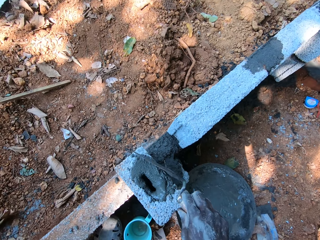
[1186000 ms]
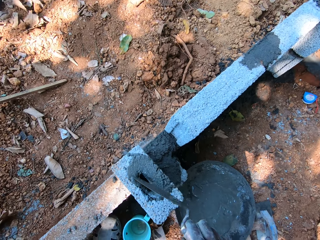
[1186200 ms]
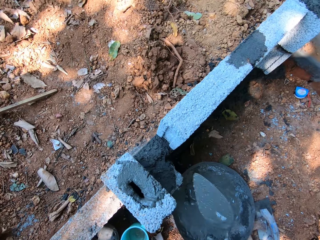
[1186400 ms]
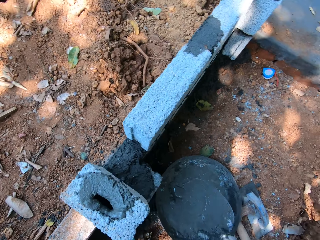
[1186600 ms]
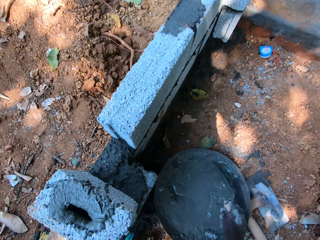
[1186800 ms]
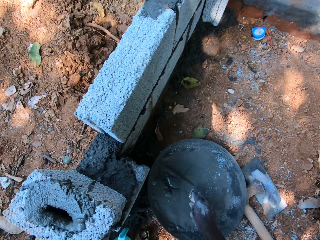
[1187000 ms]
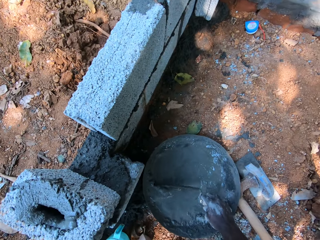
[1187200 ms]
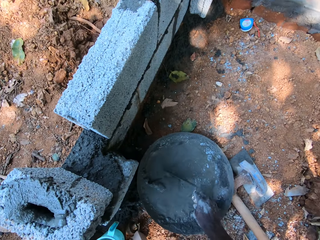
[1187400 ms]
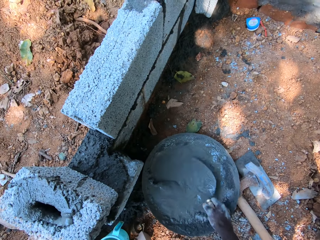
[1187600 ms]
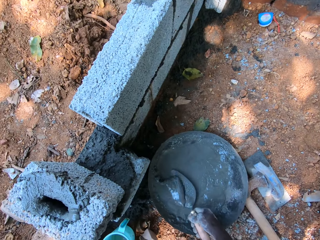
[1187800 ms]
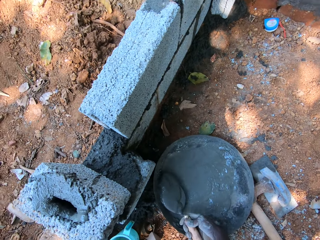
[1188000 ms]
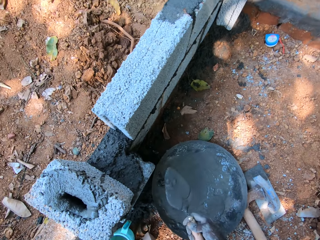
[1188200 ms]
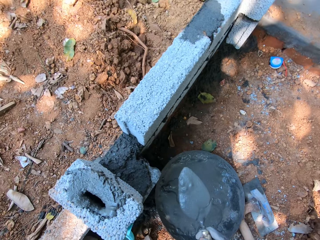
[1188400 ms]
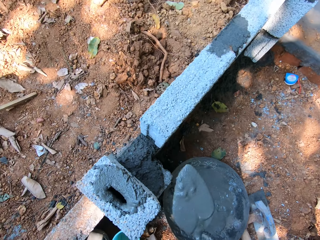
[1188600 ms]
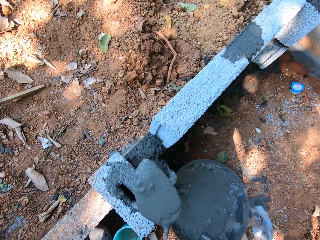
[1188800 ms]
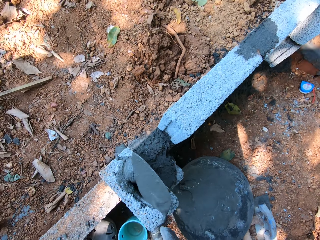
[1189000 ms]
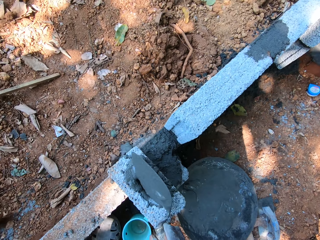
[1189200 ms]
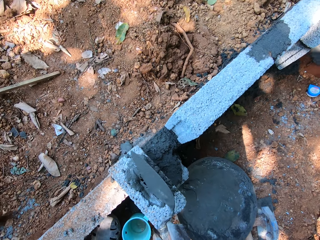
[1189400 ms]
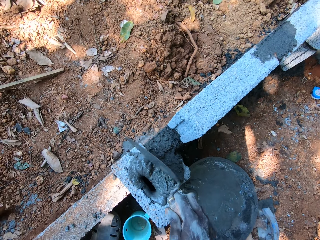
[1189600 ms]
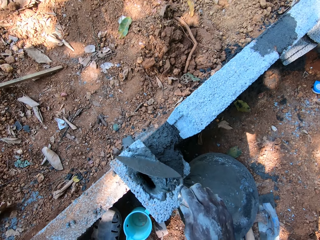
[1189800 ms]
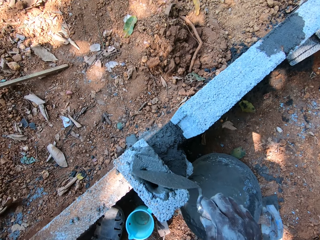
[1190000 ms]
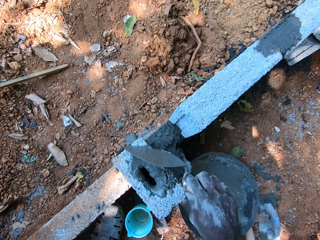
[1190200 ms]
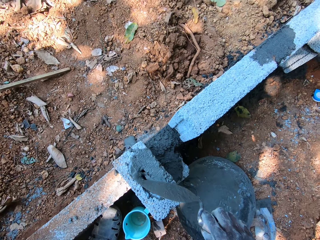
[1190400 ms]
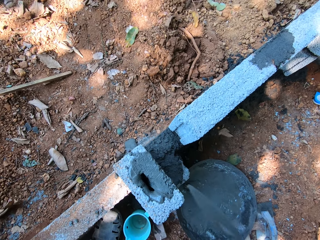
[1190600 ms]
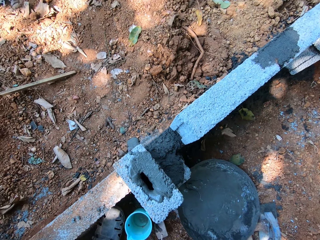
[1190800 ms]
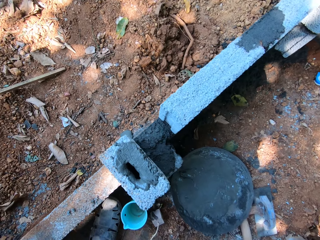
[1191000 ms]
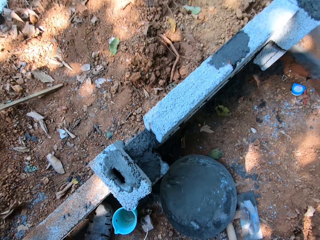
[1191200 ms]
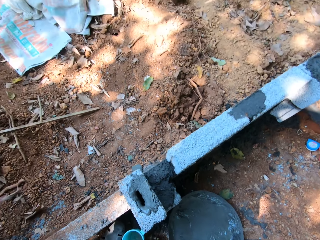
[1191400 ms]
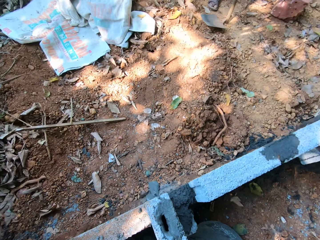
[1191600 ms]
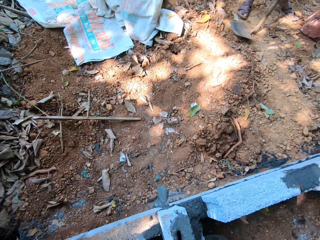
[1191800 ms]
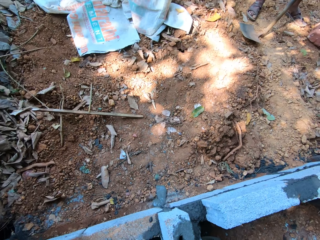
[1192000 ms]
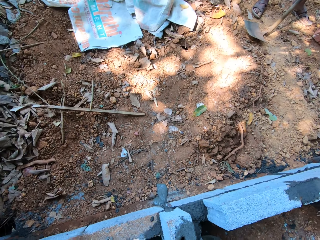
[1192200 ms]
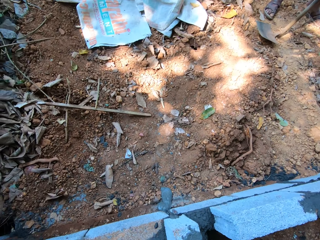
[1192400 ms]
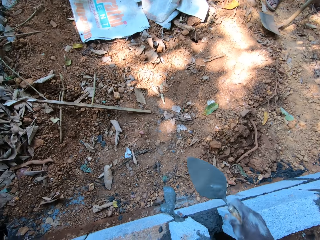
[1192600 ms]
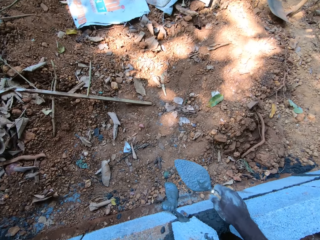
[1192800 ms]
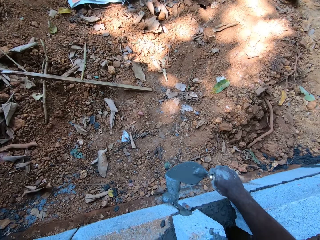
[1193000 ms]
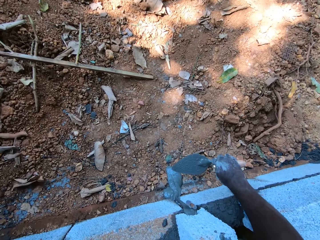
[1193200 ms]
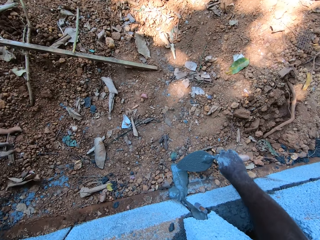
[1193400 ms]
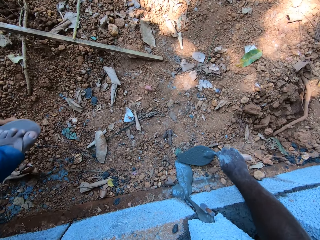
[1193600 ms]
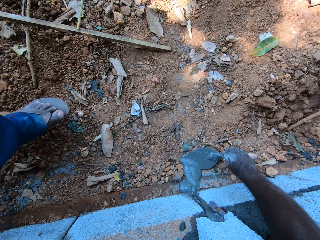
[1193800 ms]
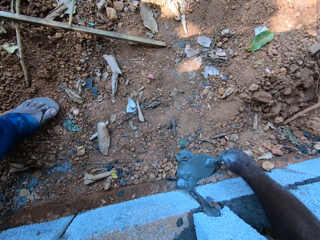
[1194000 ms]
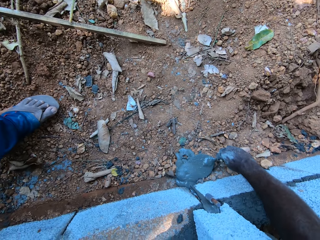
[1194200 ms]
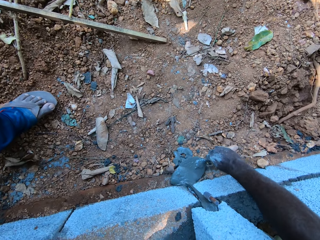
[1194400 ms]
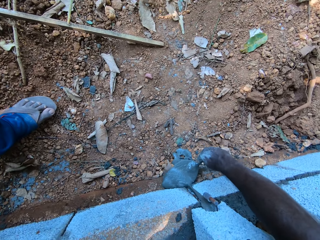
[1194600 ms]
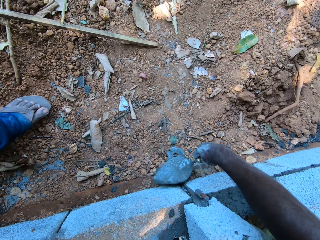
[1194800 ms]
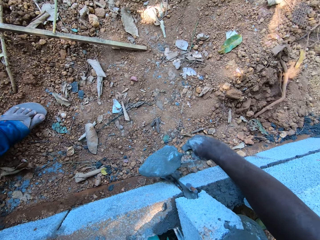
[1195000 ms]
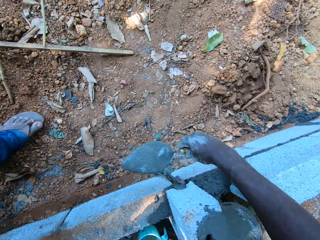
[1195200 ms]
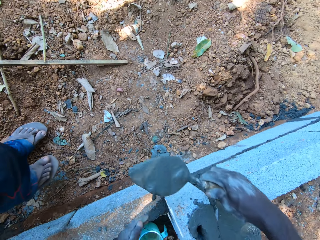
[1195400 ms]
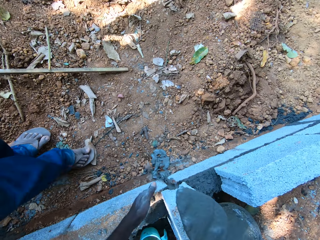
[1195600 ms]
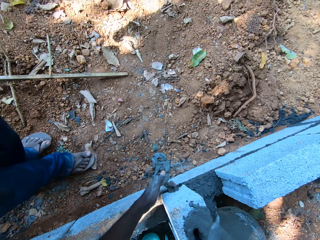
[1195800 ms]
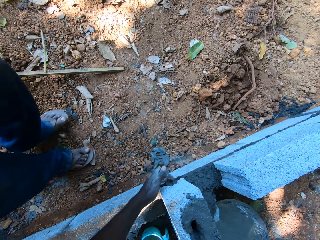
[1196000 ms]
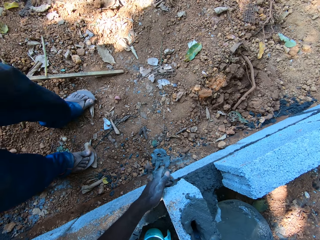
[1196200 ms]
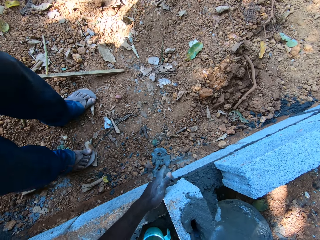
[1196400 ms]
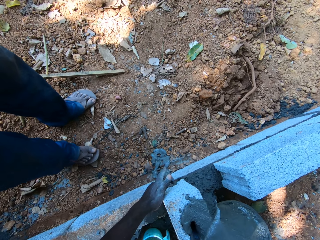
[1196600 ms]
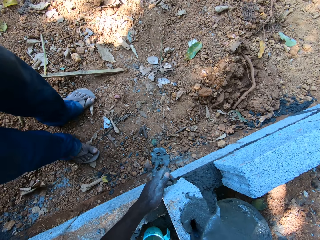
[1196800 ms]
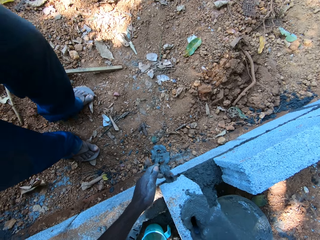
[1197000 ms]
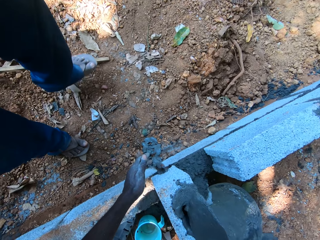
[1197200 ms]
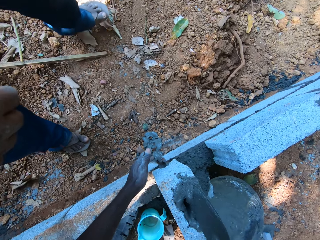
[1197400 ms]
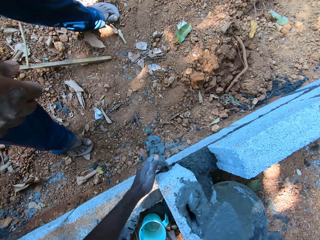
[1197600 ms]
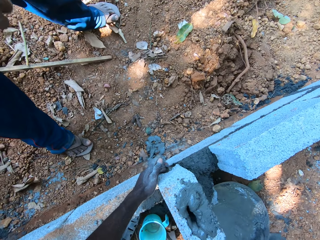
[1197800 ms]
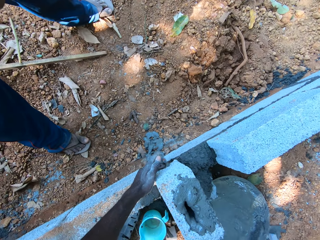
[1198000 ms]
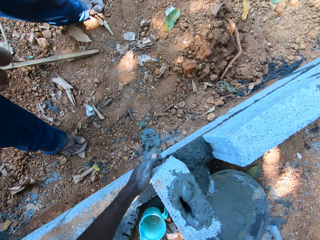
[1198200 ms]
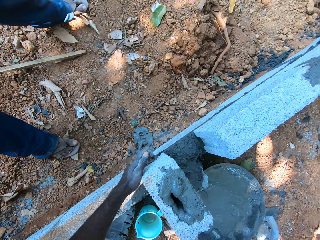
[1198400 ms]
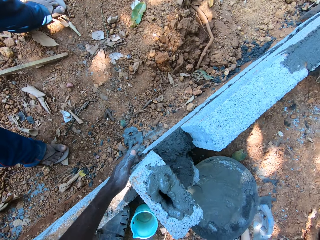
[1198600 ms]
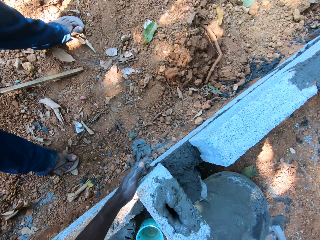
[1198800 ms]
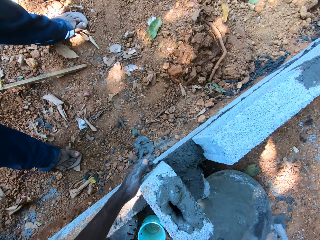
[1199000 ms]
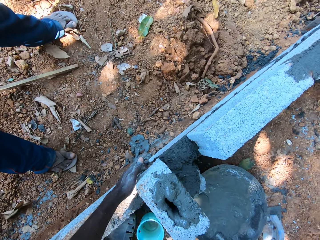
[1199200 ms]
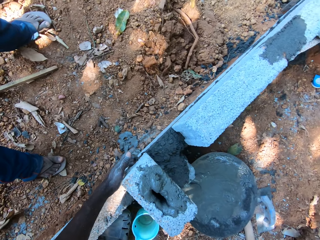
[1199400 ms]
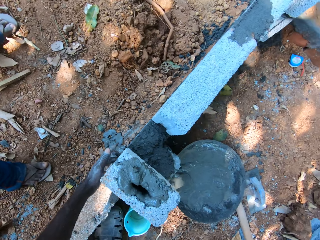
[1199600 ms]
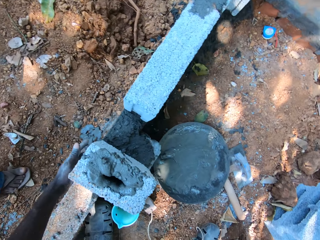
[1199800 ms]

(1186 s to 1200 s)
The camera wearer scrapes cement mortar into the brick with the trowel in his right hand. He gathers the cement mortar in the head pan with the trowel in his right hand. He scoops the cement mortar from the head pan with the trowel in his right hand. He pours the cement mortar into the space in the brick on the wall with the trowel in his right hand. He scrapes the cement mortar into the brick with the trowel in his right hand. He scoops the cement mortar from the ground with the trowel in his right hand. He puts his left middle finger into a hole on the wall. He pours the cement mortar into the space in the brick on the wall with the trowel in his right hand.

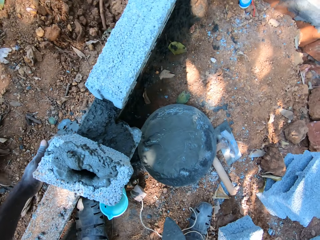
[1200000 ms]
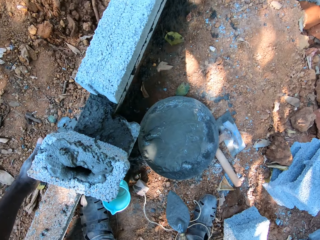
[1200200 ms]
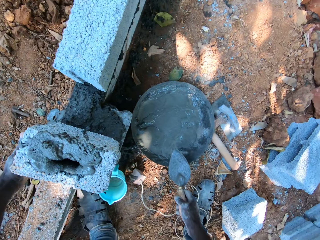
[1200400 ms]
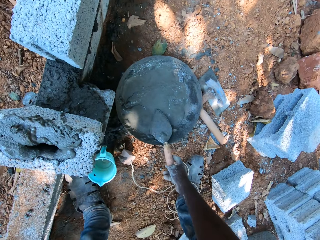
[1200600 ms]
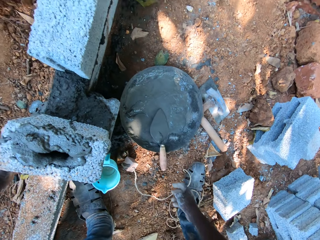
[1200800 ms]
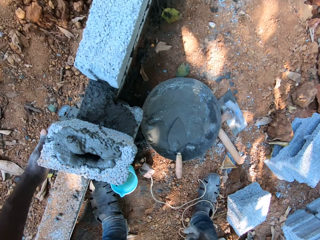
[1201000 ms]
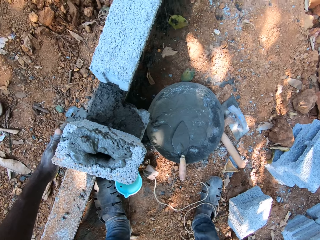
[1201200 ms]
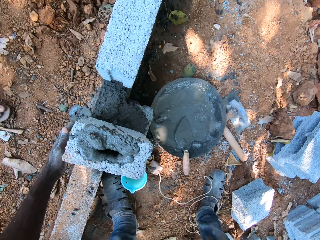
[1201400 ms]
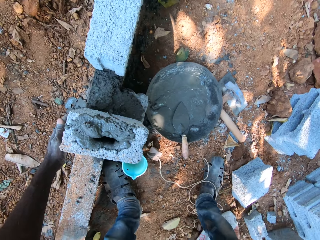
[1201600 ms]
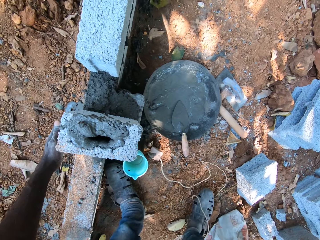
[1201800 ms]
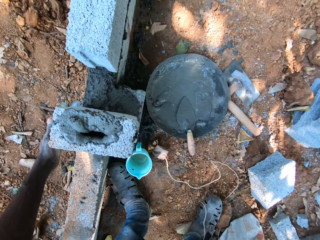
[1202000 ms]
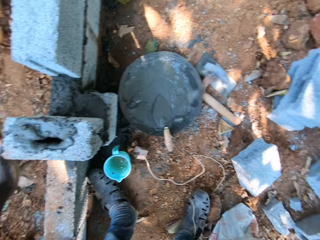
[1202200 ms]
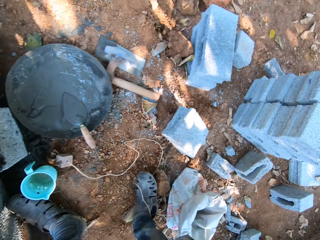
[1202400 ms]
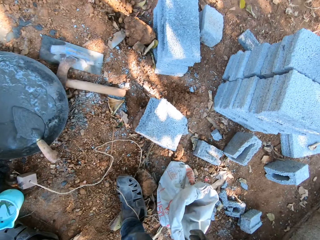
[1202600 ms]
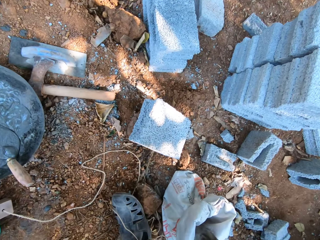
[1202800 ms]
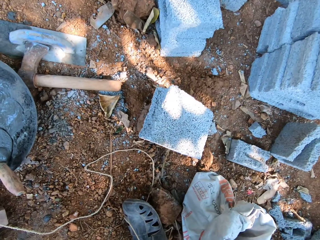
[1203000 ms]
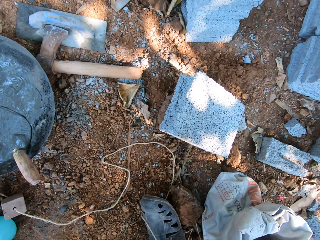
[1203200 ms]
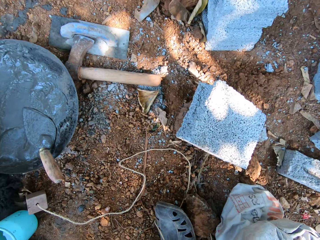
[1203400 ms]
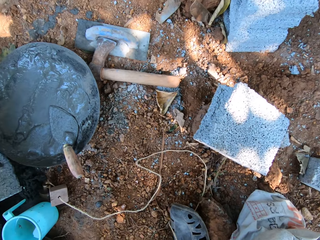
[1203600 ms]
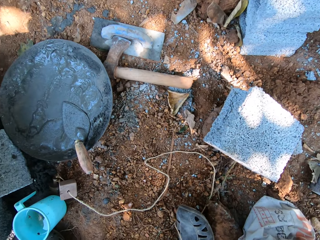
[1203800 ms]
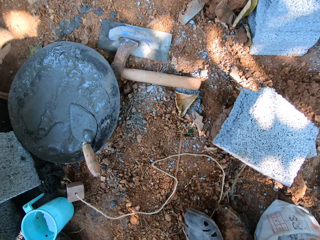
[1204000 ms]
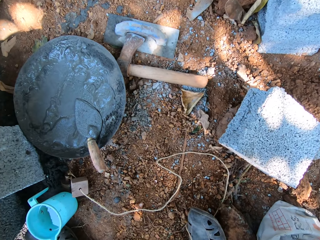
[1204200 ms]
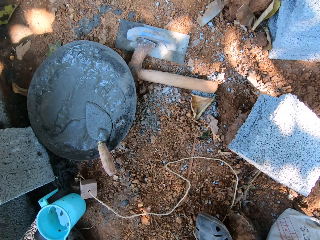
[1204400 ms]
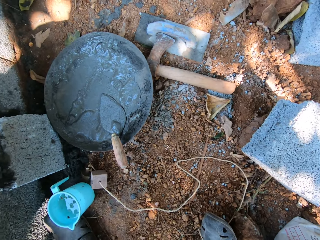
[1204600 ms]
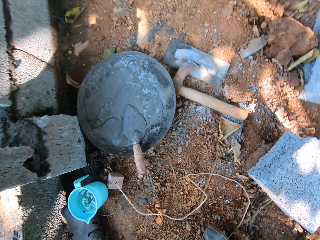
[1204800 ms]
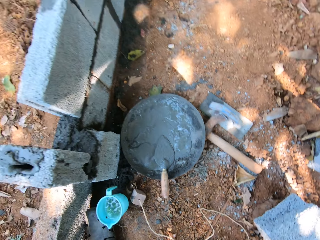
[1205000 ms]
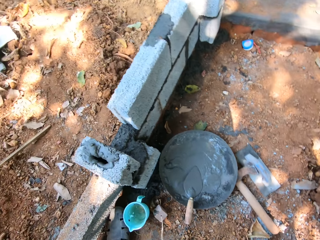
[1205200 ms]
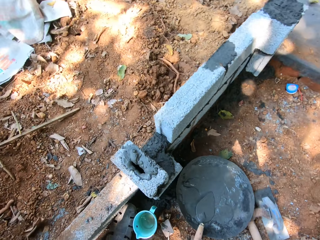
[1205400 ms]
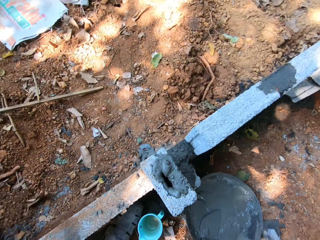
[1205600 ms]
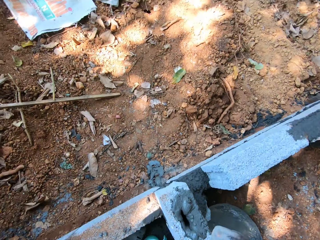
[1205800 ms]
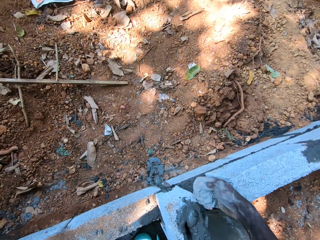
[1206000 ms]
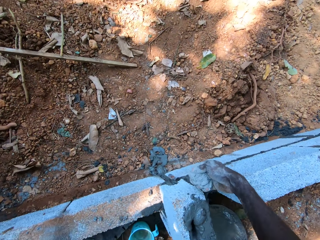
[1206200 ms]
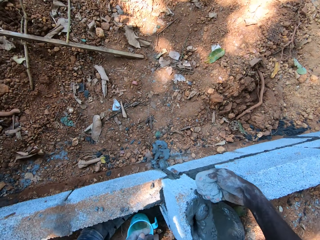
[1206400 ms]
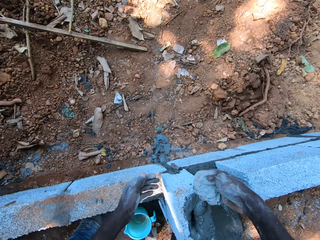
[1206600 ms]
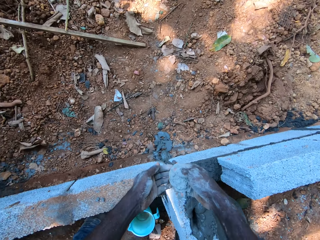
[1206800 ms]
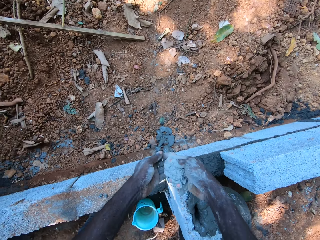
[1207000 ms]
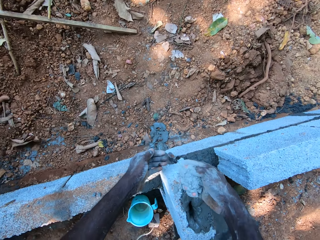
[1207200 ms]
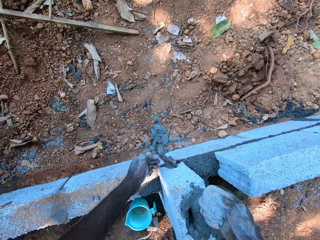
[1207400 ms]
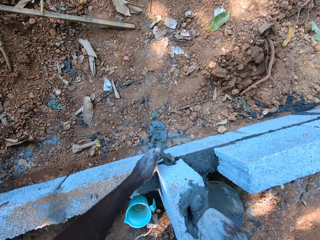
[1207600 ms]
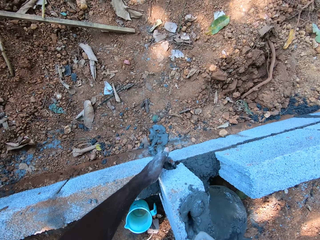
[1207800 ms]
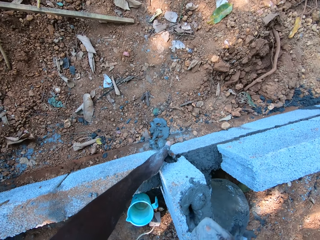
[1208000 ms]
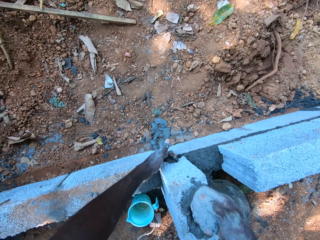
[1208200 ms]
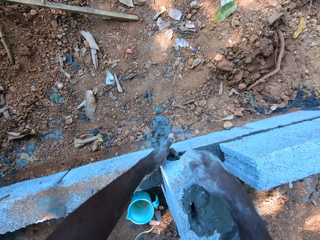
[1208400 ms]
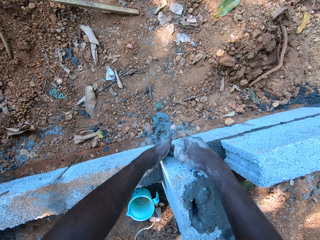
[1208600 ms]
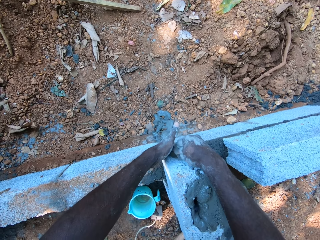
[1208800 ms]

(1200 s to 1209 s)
The camera wearer drops the trowel in the head pan with his right hand. He looks around. He packs a hand full of cement from the bag on the ground with his right hand. He holds the brick with the left hand. He places his left hand at the hole in the wall. He pours the cement in his left hand with his right hand.
